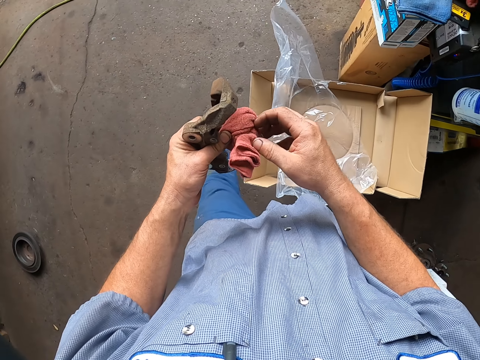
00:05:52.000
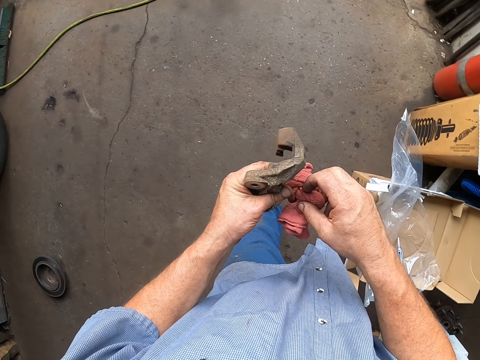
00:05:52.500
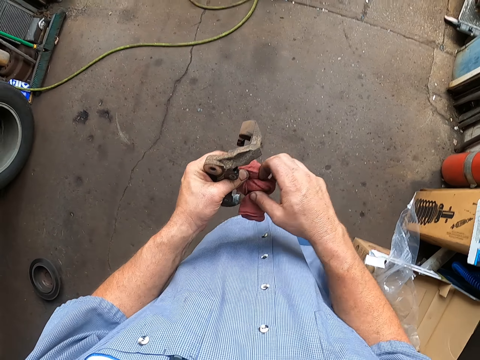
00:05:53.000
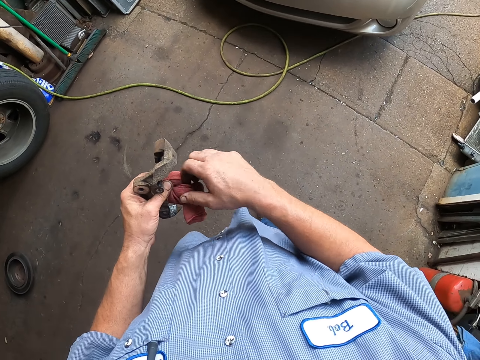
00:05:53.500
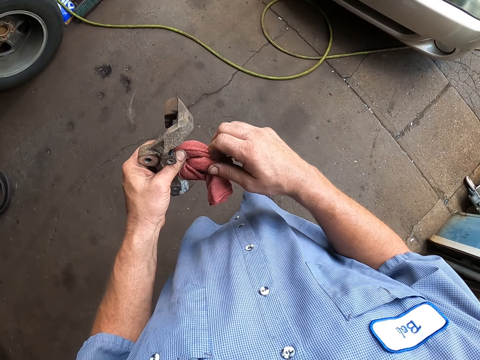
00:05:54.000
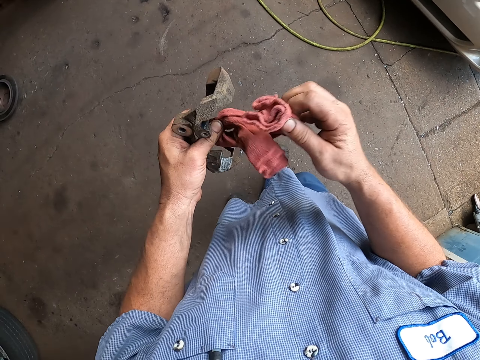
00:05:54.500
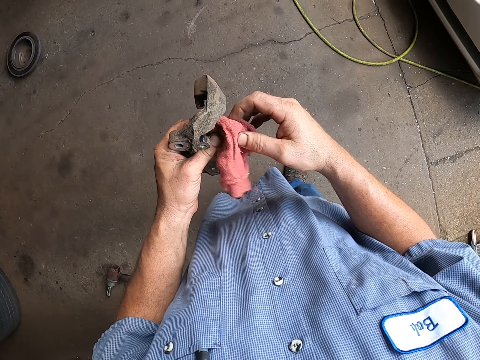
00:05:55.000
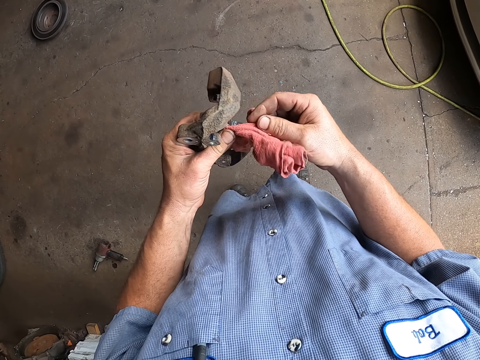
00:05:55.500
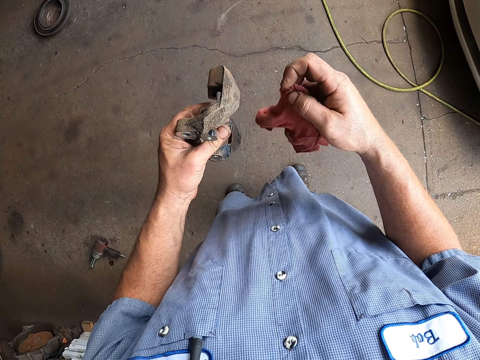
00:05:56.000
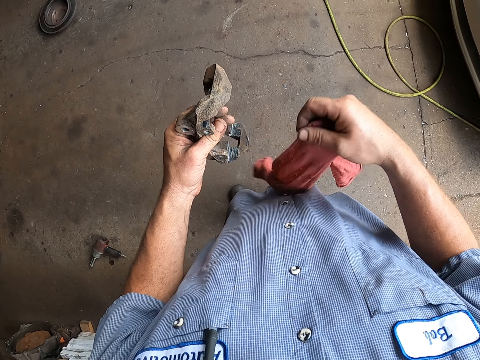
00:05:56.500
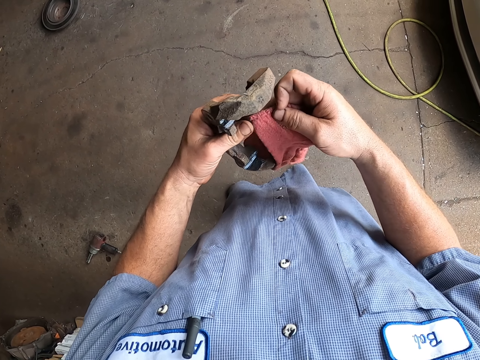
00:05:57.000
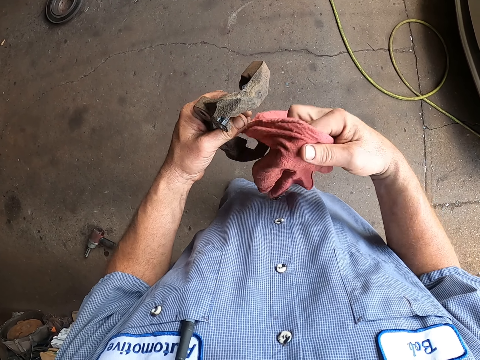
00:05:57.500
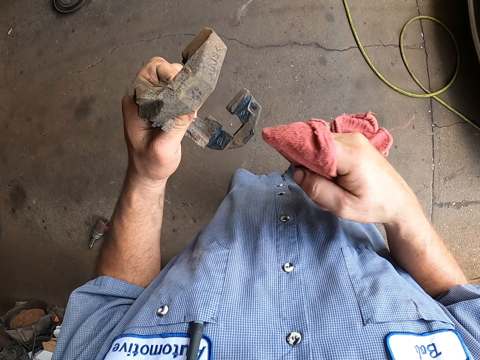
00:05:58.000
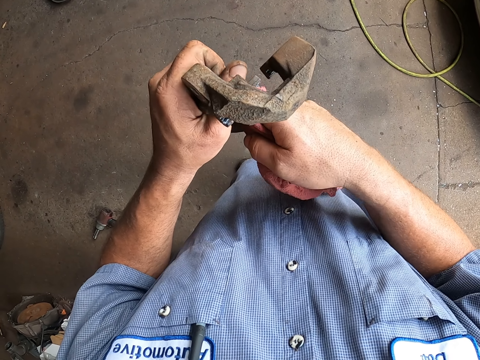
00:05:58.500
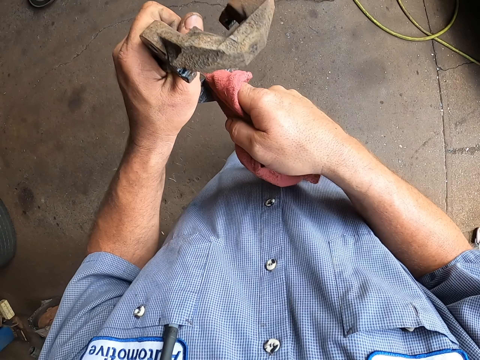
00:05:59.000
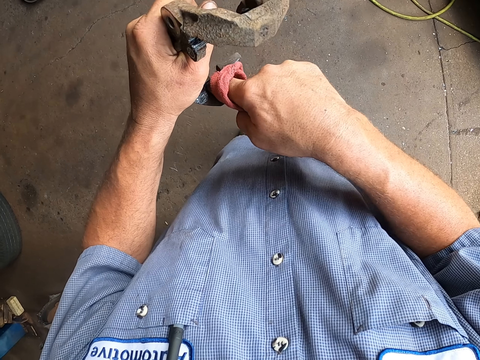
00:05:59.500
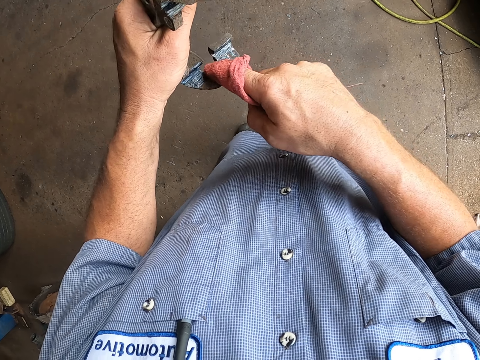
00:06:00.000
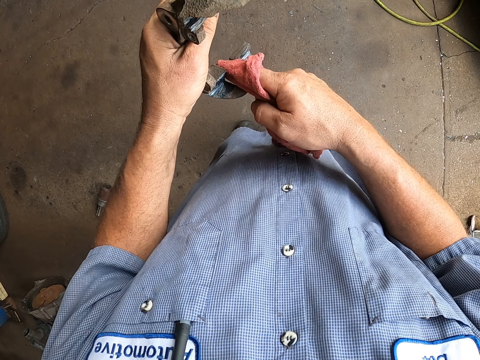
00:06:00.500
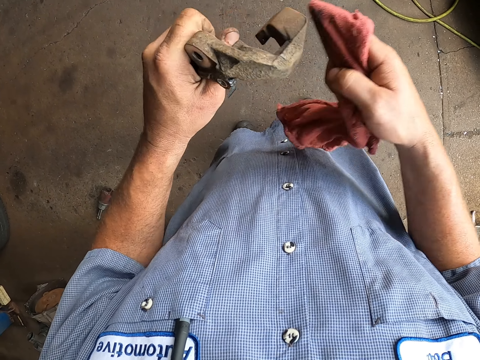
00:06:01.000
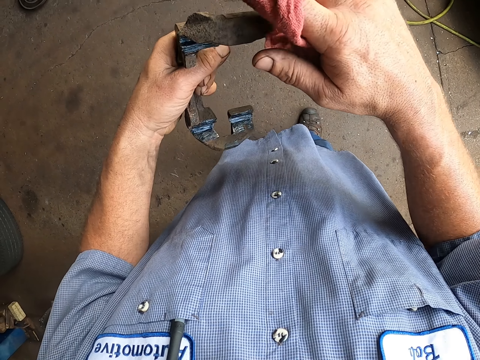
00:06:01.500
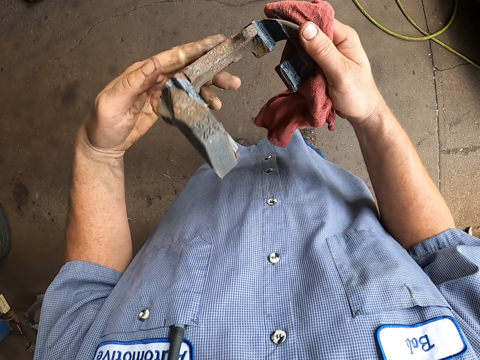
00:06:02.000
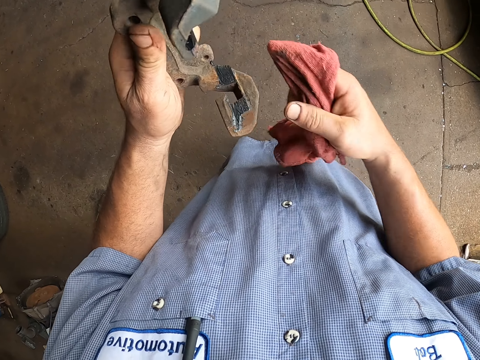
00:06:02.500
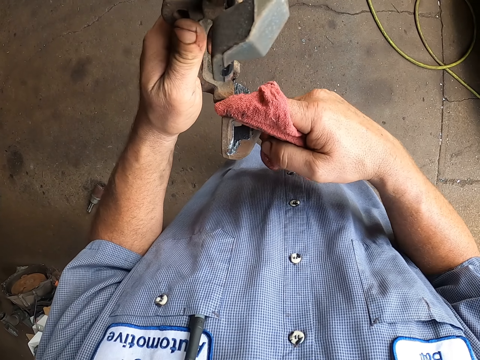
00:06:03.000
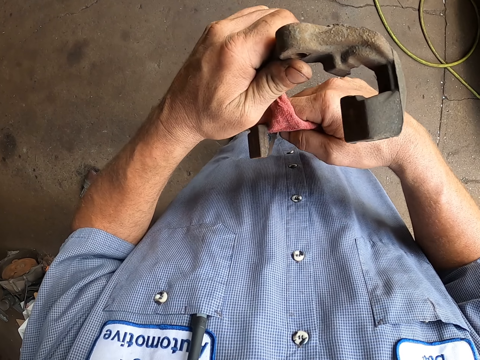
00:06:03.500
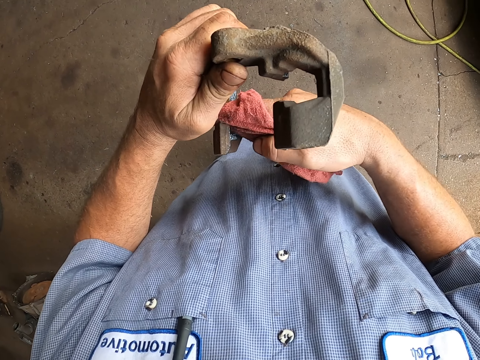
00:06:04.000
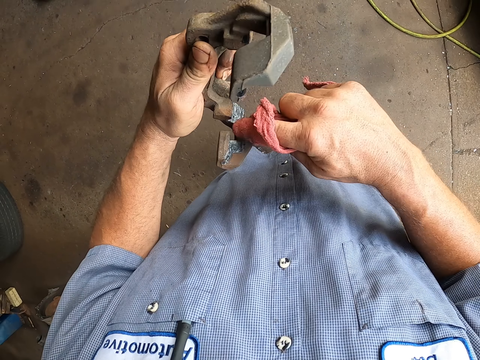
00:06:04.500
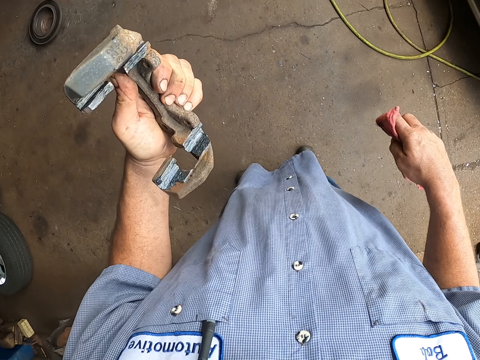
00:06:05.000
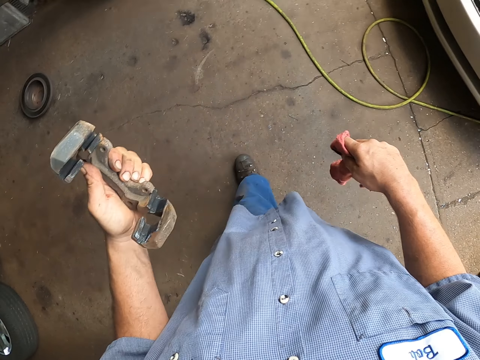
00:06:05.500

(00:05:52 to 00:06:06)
The camera wearer unfolds the towel and unties the rag. They stretch the towel. They wipe the metal with the towel. They turn the other side of the metal. They wipe the metal with the towel.

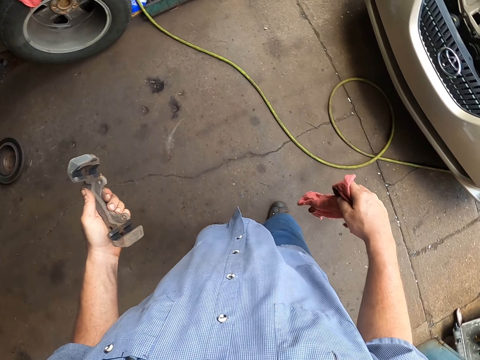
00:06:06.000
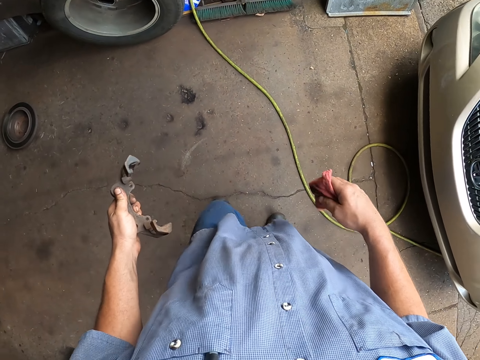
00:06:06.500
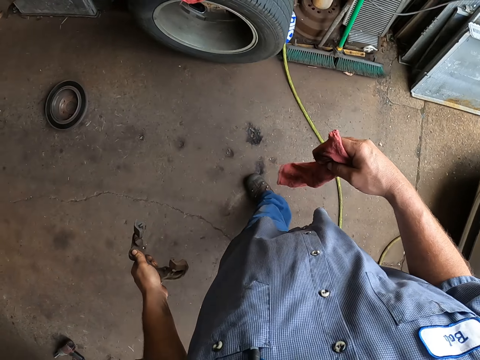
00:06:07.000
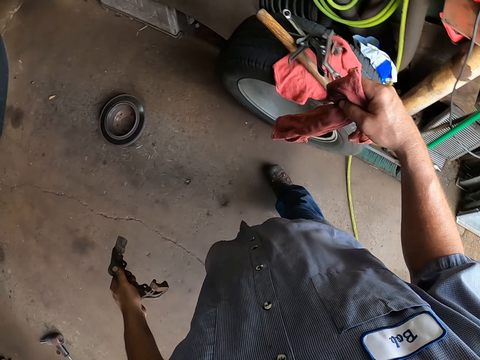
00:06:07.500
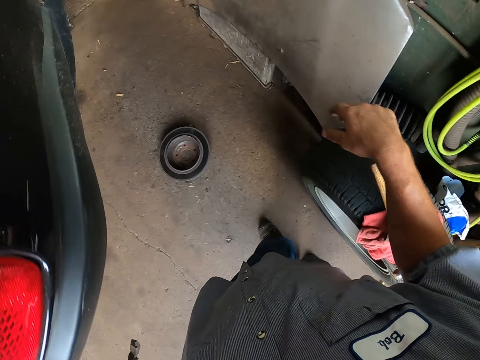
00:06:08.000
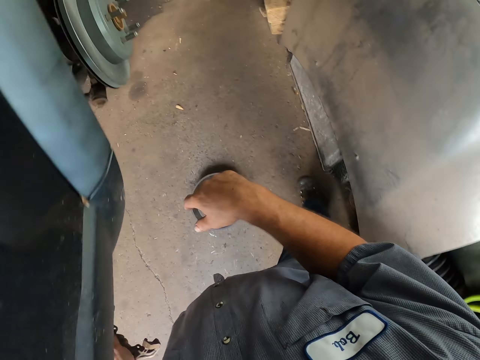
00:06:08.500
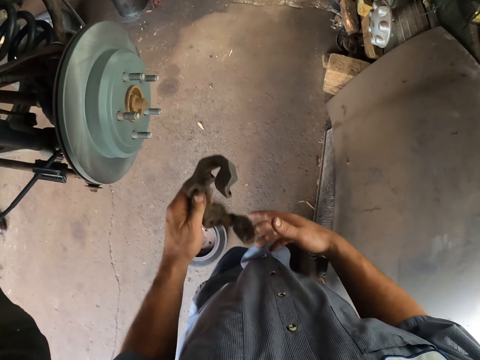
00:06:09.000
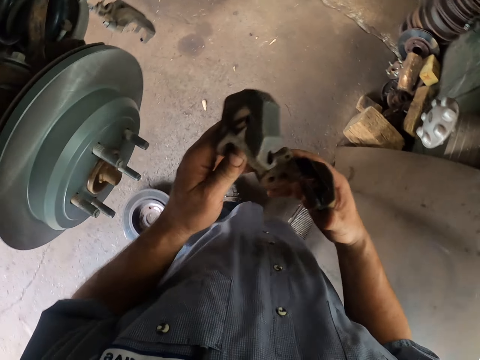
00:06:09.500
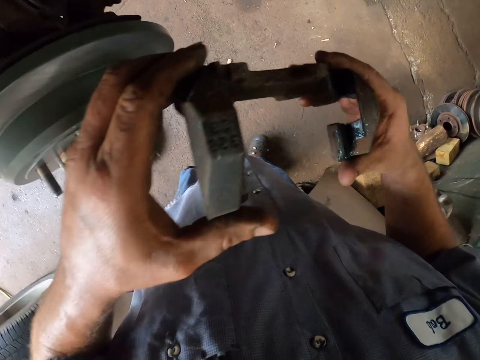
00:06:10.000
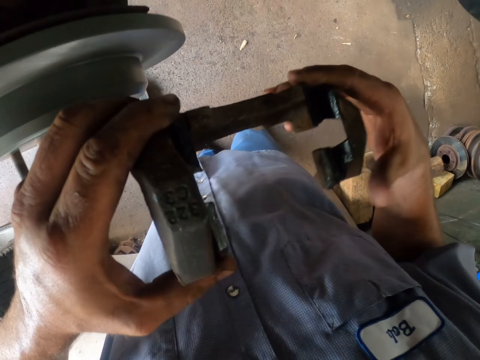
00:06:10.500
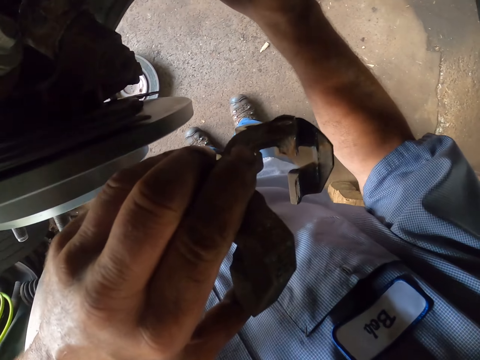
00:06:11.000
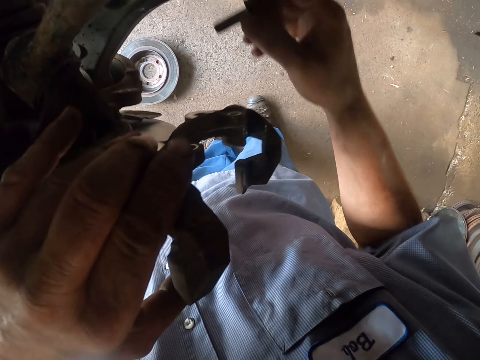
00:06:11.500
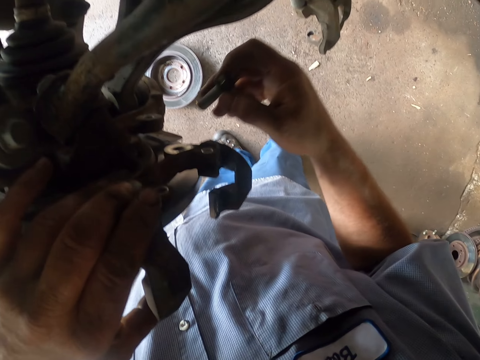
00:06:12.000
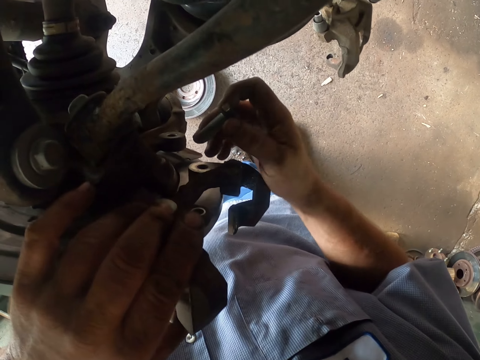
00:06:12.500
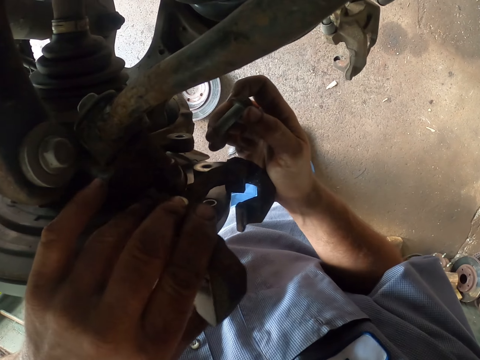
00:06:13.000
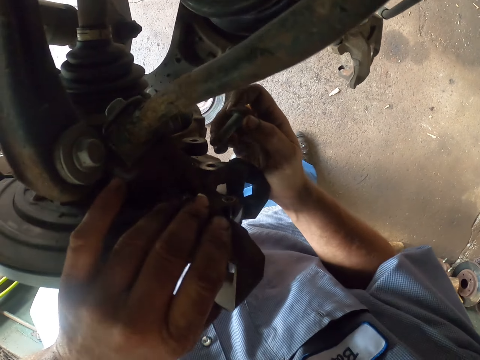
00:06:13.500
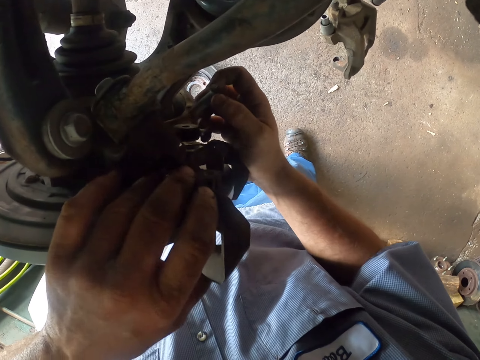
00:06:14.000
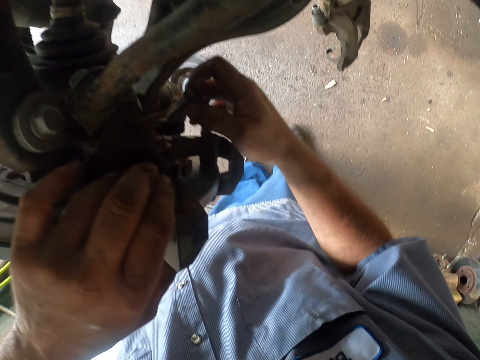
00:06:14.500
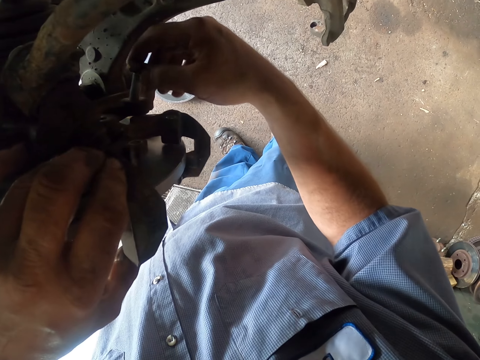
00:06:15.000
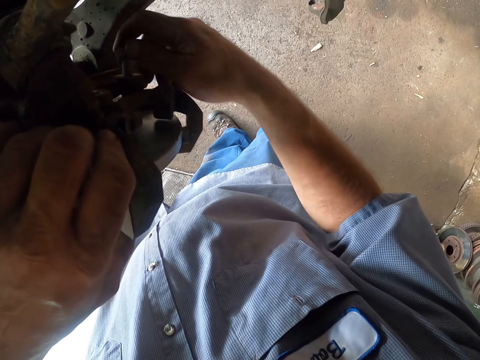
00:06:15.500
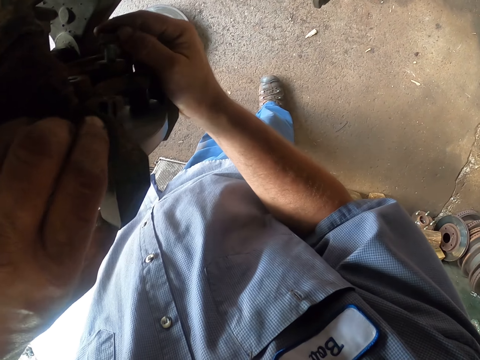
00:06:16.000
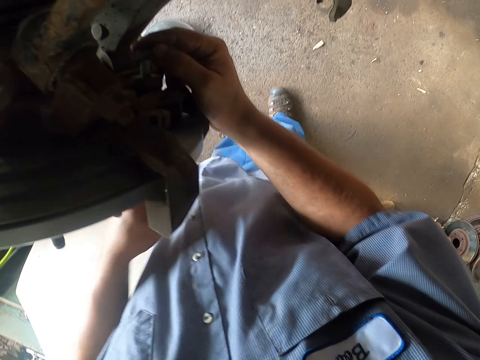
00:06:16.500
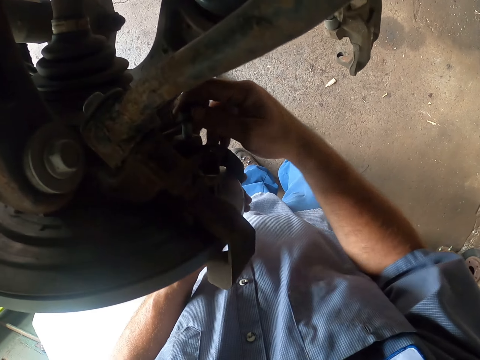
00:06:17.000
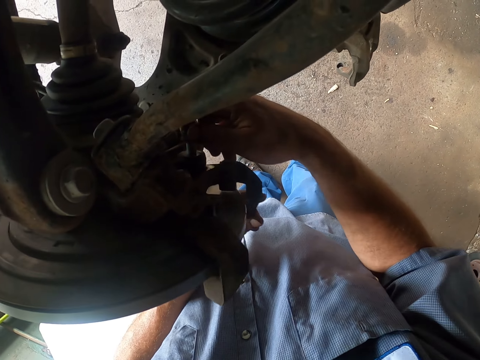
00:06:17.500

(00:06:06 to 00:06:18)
The camera wearer walks around. They drop the towel, put the rag on the tyre and walk around. They look at the metal. They pick a nut. They hold the nut. They insert the nut. They fix the engine.
